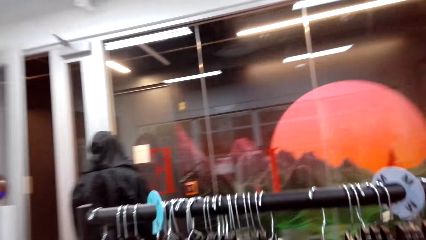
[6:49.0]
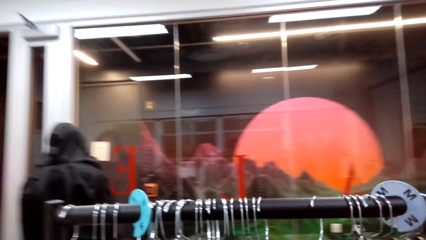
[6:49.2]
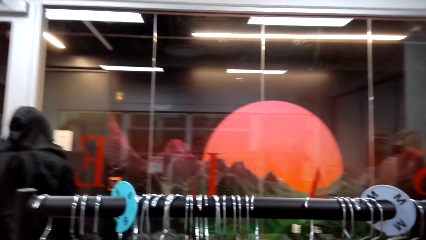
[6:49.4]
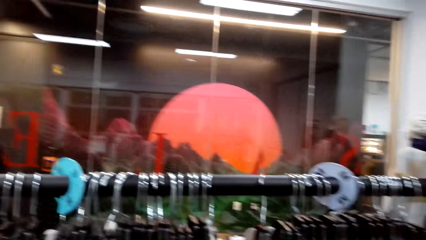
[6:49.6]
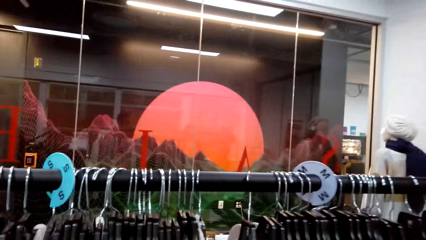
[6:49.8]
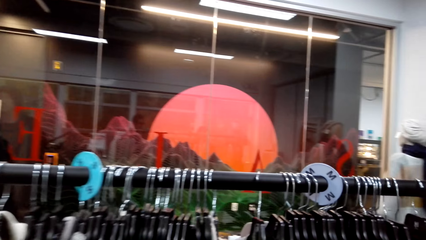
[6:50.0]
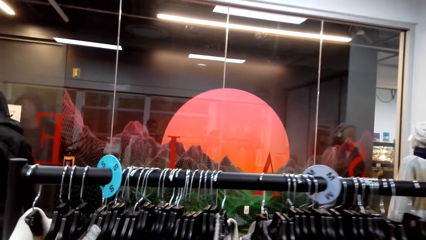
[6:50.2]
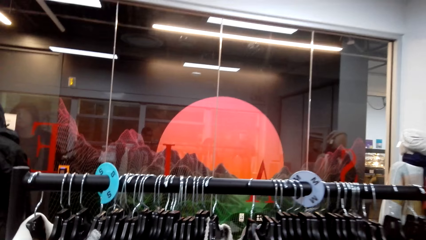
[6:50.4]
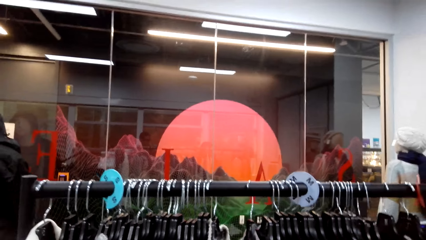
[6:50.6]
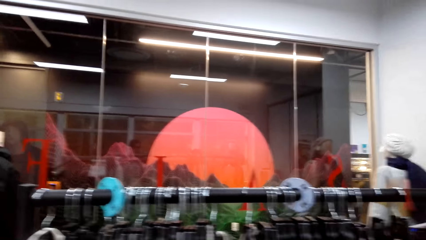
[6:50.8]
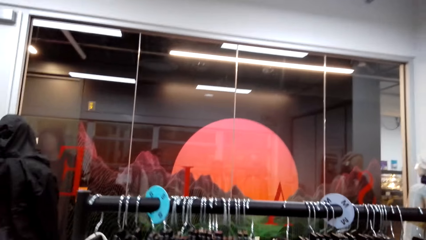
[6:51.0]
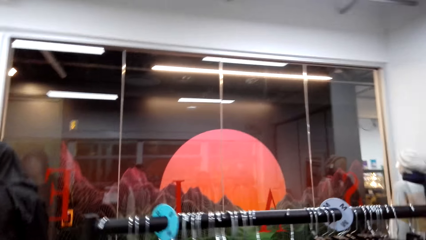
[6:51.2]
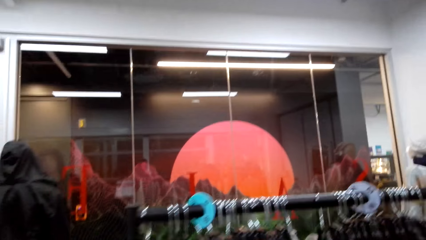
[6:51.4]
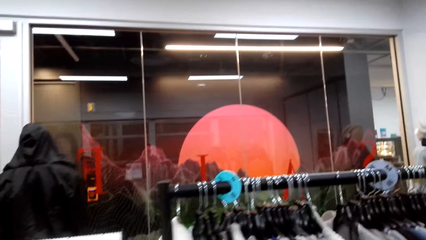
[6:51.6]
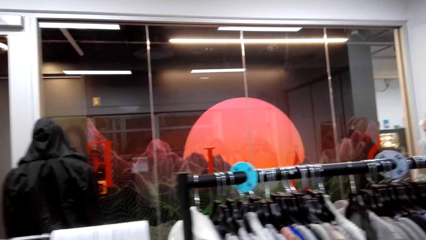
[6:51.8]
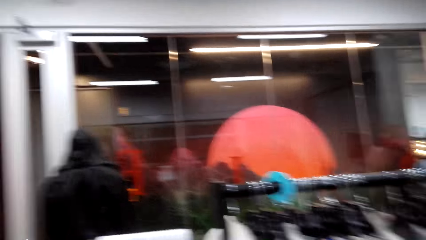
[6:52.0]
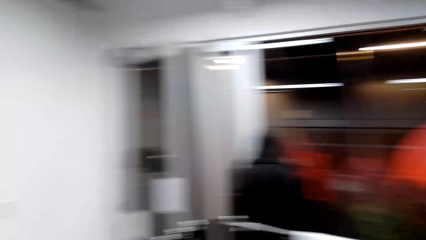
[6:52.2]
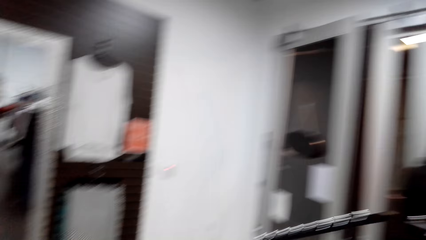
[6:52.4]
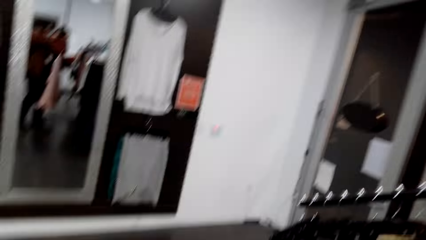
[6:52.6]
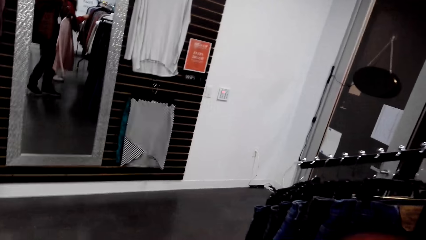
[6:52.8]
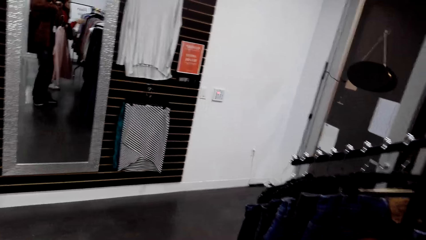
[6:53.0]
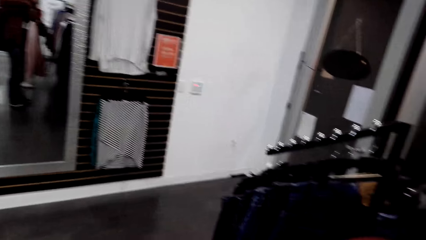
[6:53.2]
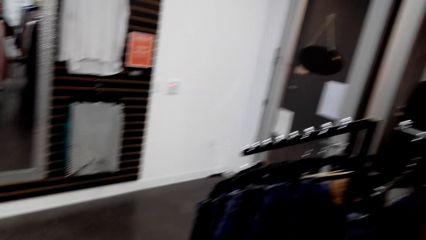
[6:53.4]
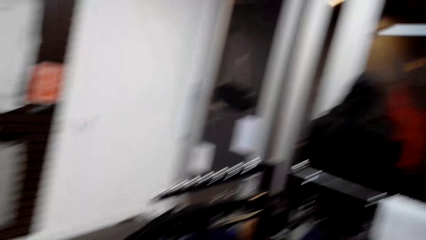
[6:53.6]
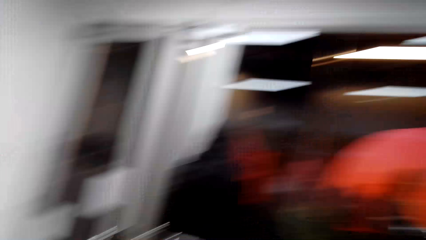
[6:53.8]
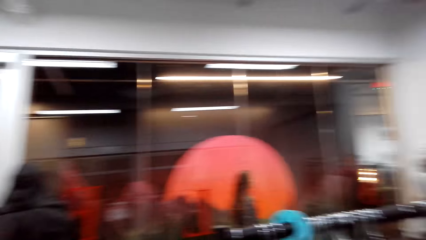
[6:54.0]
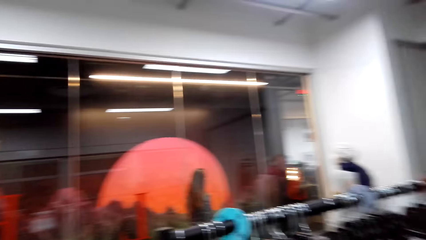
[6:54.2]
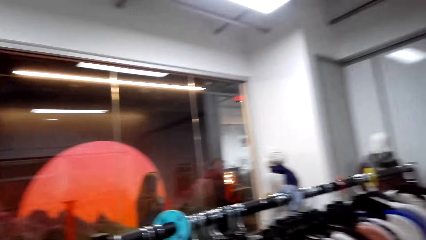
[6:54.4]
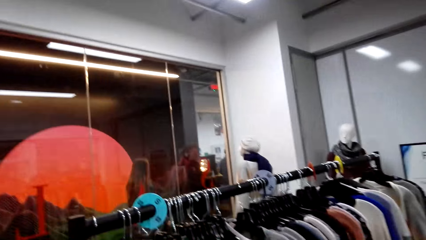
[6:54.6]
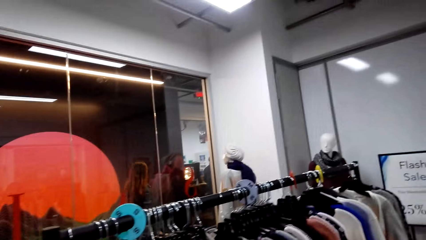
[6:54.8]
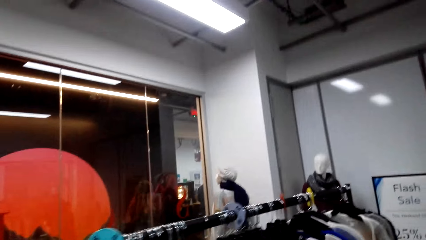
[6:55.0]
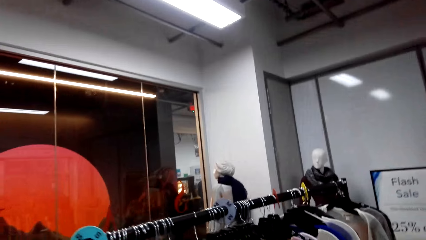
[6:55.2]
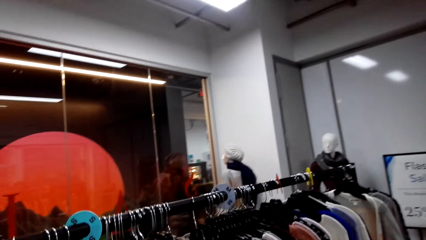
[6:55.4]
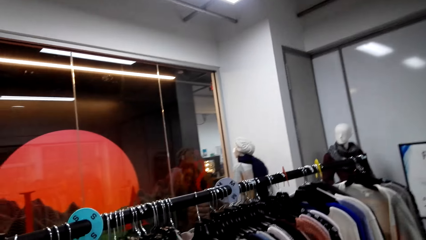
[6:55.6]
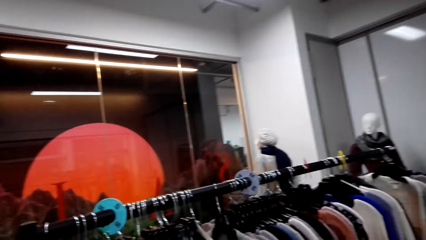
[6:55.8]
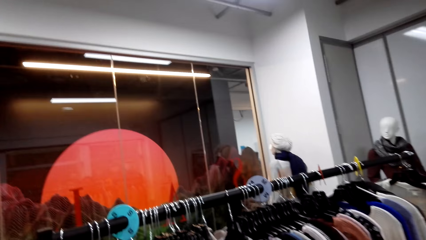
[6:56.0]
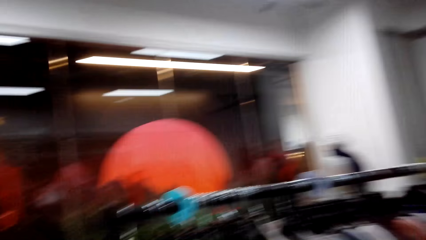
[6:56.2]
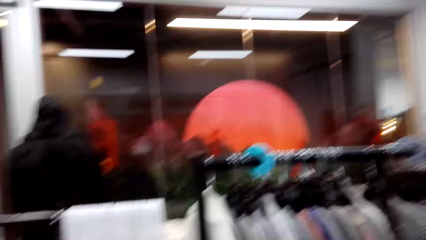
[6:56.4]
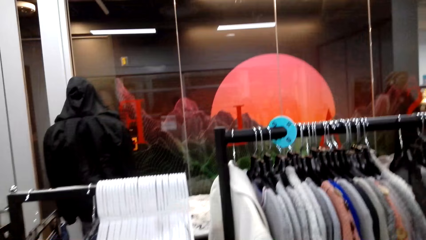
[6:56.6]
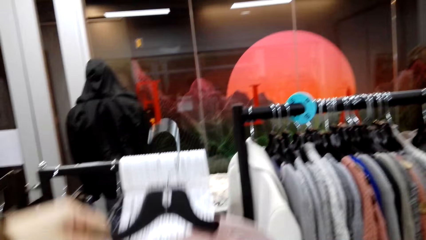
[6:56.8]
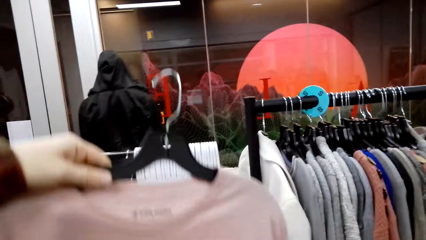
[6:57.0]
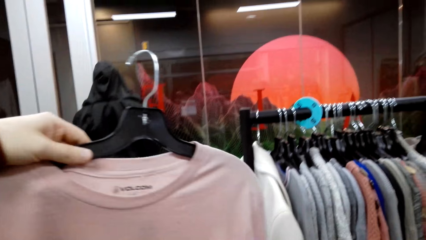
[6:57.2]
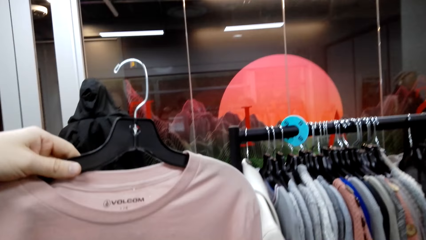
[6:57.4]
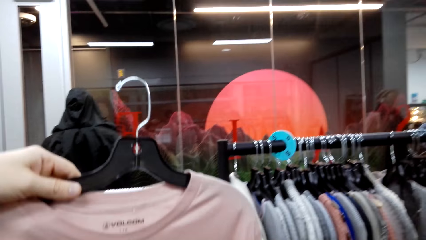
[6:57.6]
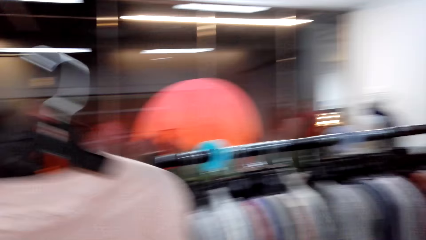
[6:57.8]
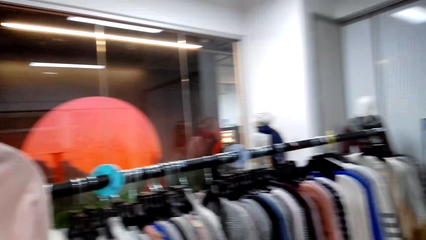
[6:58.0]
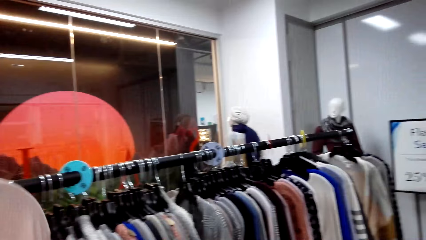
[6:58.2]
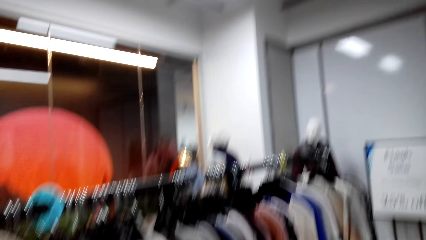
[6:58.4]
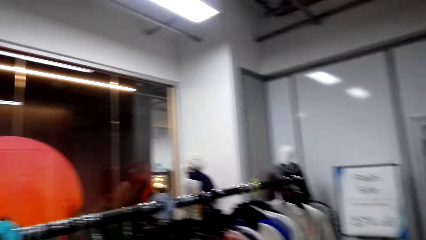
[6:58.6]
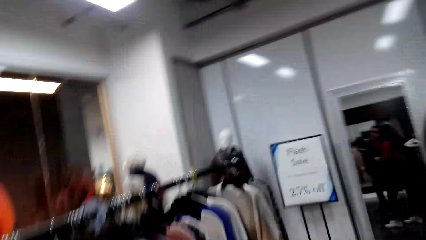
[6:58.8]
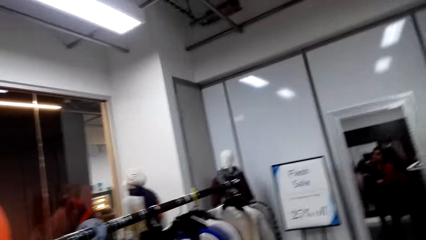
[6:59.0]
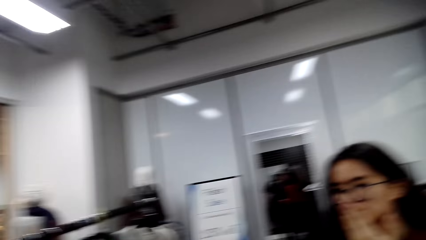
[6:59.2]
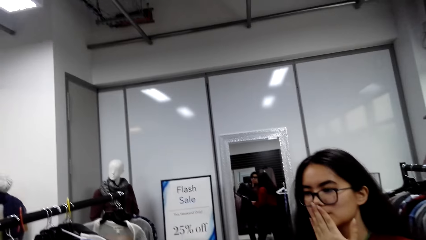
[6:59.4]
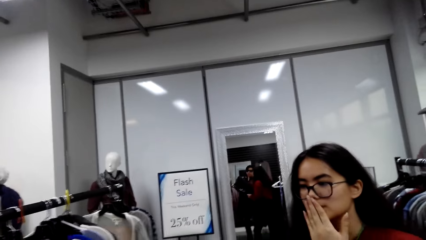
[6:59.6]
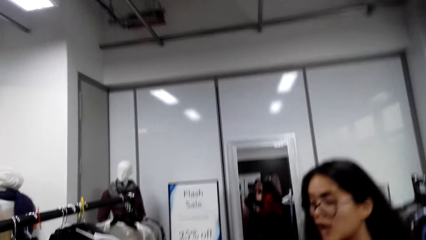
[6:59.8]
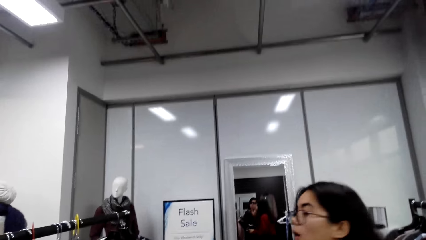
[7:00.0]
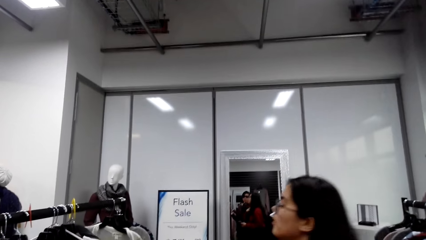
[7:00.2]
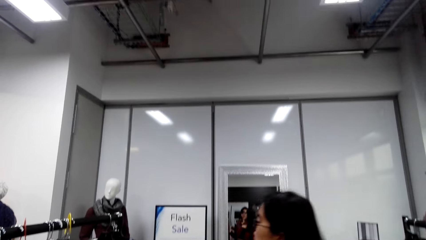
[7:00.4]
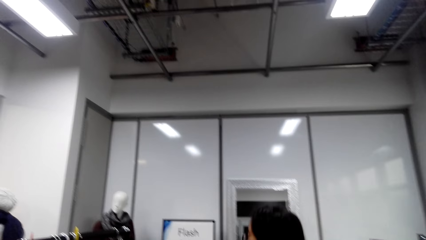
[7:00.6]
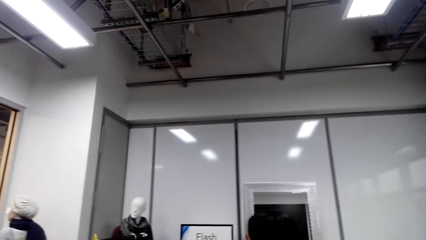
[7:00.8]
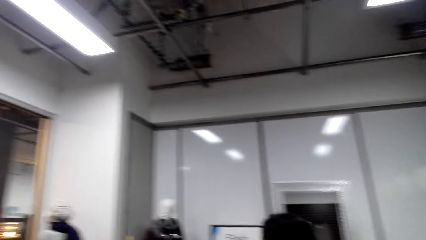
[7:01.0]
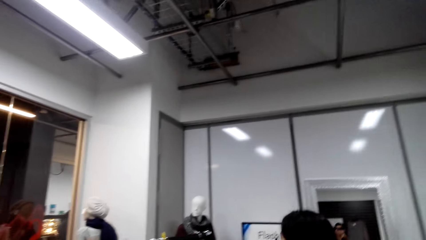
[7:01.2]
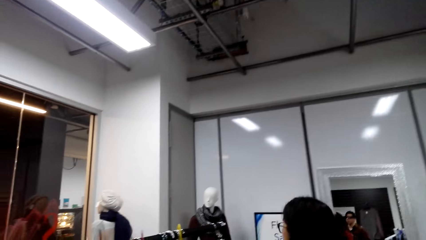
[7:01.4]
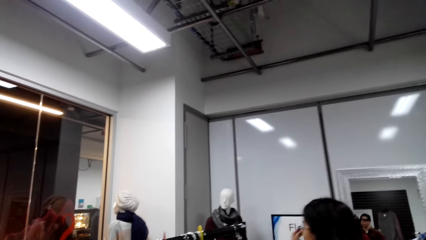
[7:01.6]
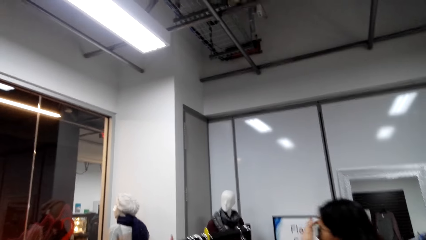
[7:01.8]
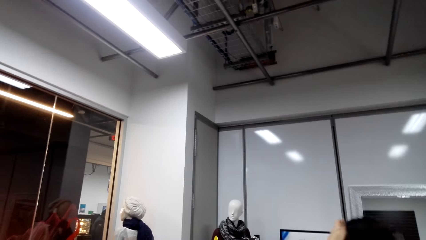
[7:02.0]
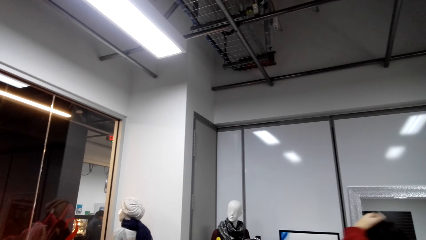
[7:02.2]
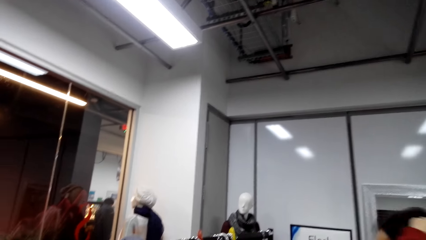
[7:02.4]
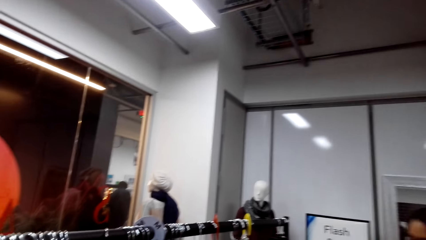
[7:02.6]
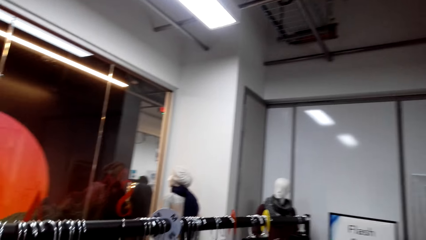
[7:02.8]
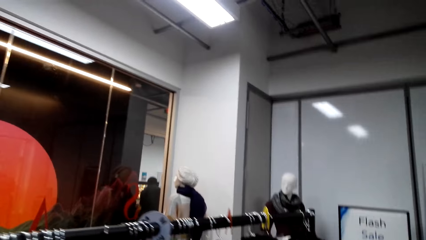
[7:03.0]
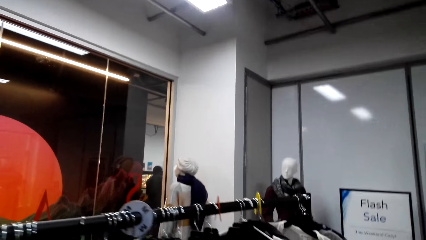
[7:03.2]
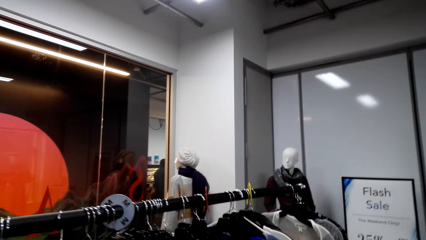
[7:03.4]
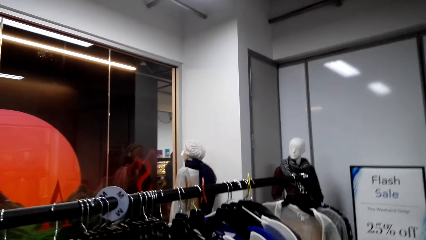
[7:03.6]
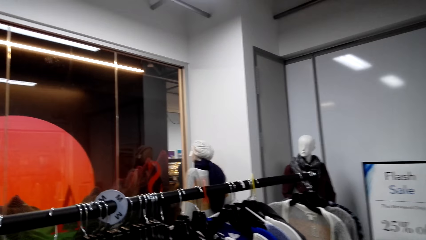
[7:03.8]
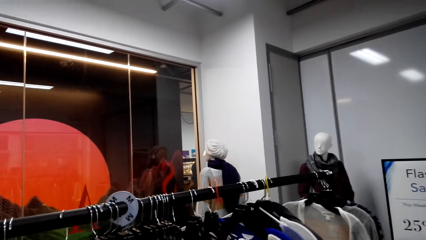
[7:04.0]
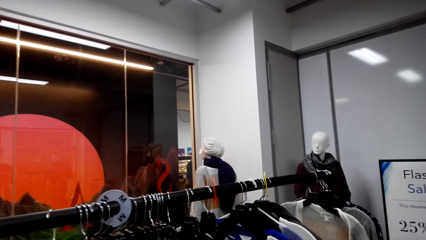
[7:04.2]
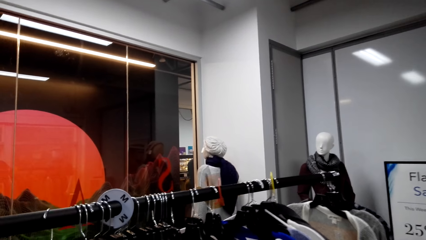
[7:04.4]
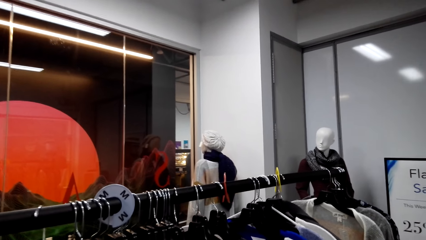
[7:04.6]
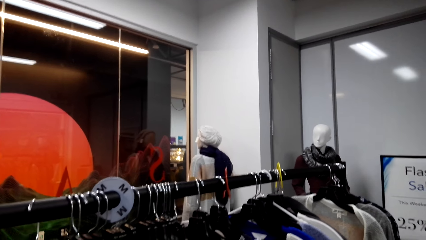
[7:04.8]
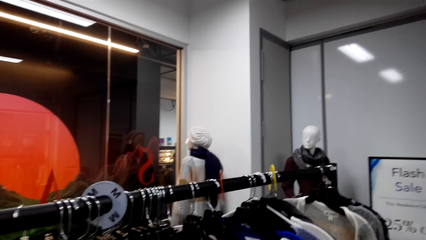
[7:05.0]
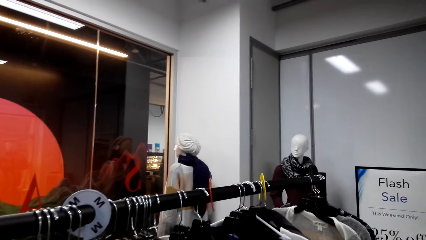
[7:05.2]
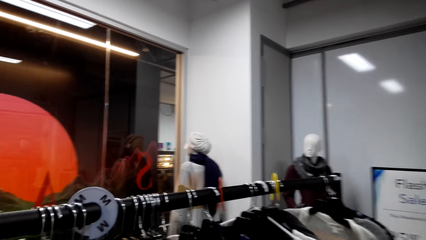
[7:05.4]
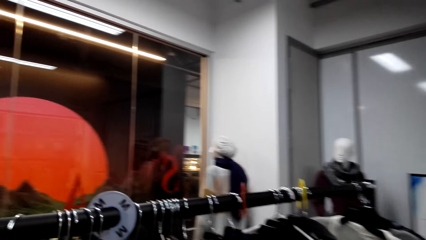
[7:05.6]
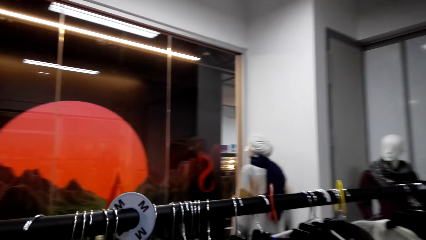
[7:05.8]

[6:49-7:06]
The camera wearer walks around. They hold a shirt with a hanger. The person talks.
